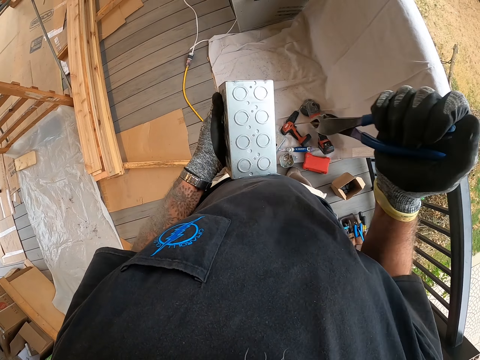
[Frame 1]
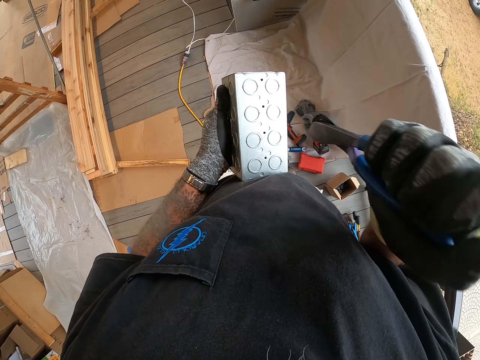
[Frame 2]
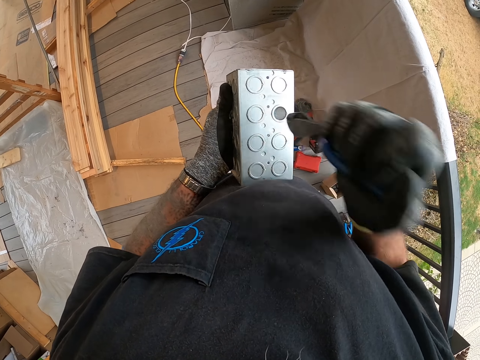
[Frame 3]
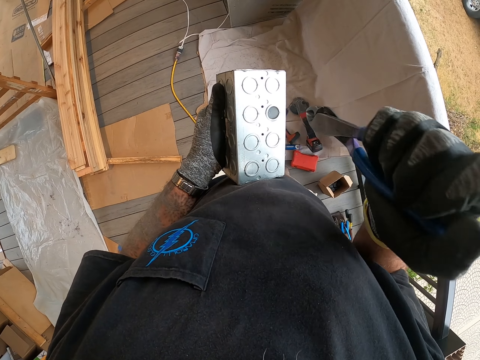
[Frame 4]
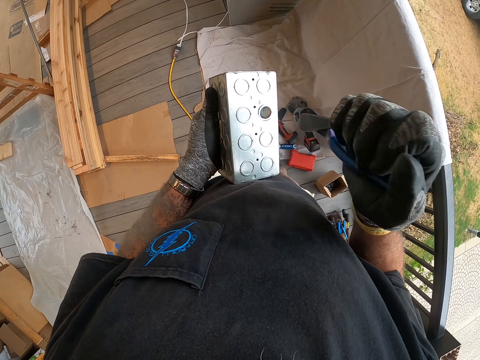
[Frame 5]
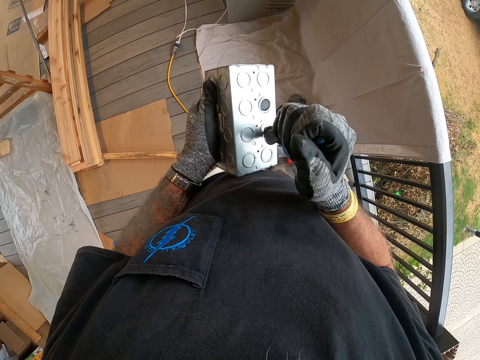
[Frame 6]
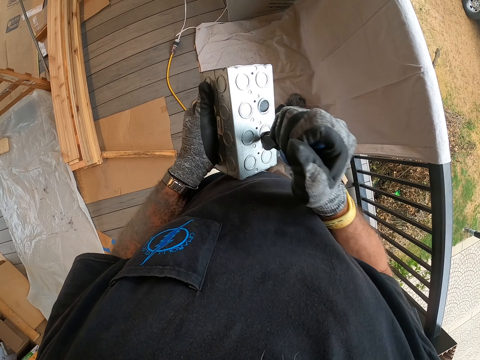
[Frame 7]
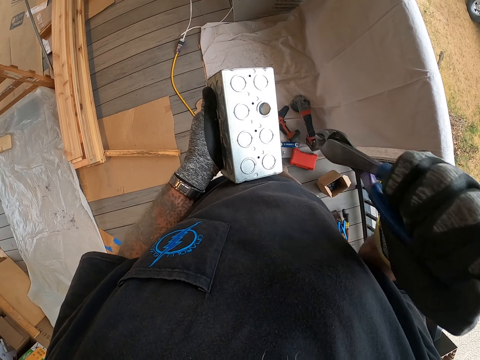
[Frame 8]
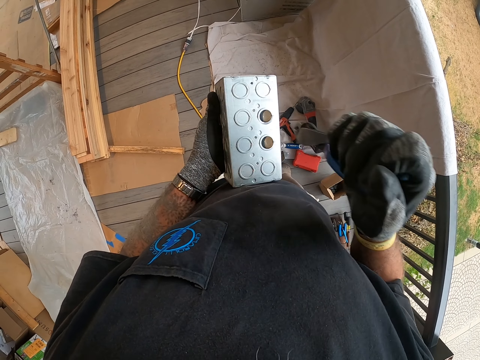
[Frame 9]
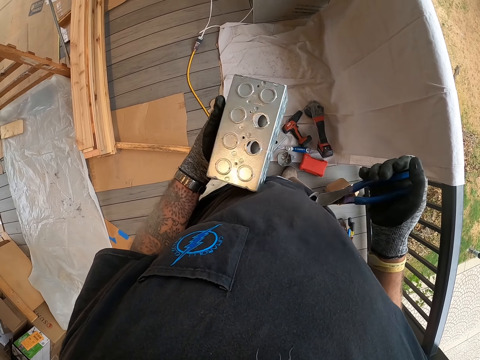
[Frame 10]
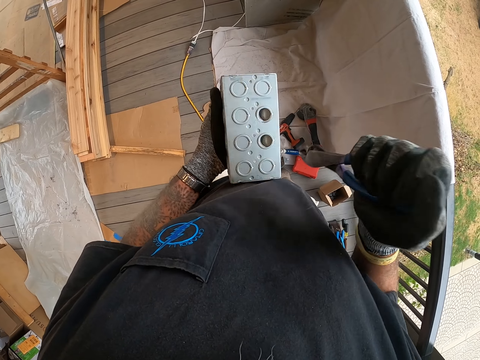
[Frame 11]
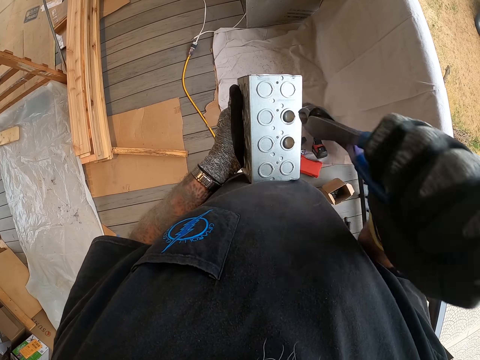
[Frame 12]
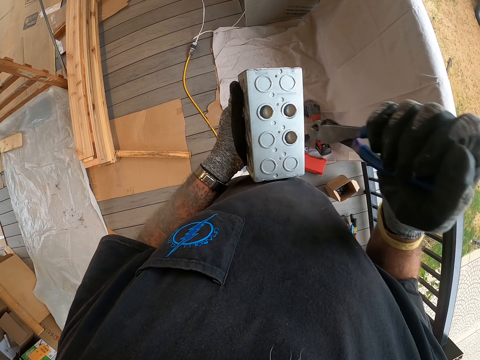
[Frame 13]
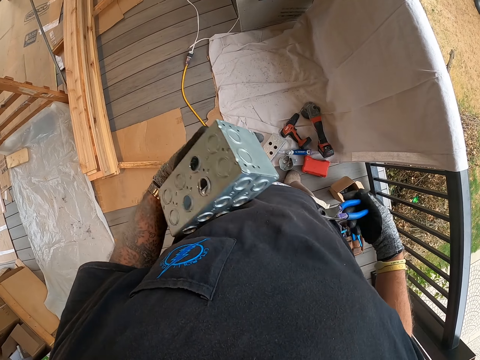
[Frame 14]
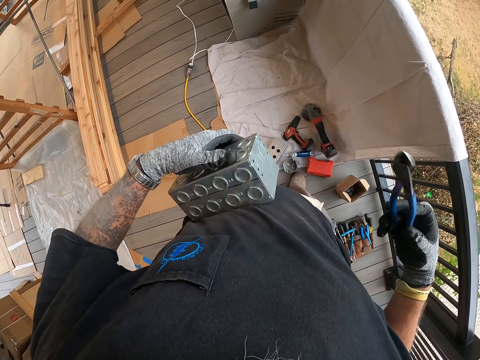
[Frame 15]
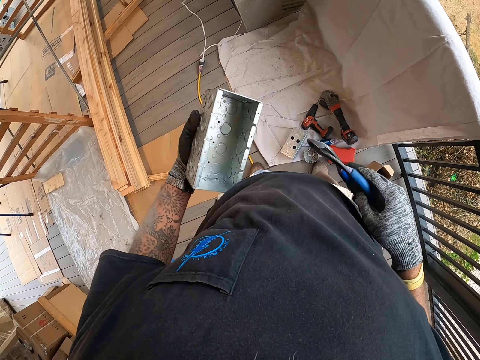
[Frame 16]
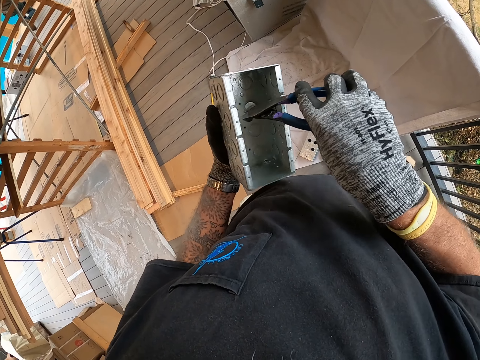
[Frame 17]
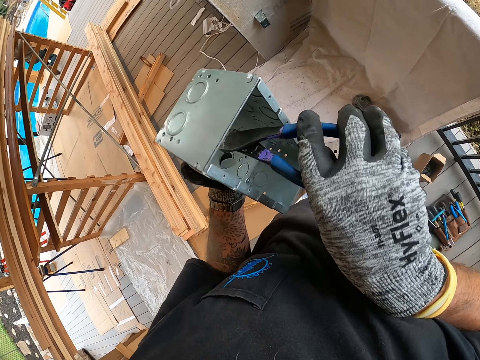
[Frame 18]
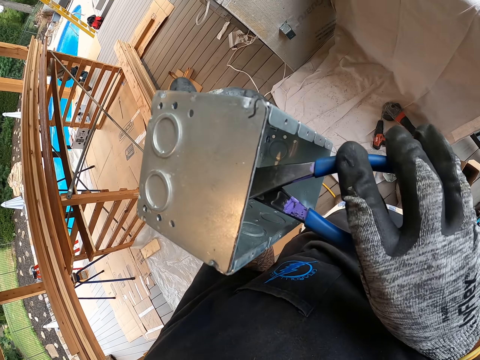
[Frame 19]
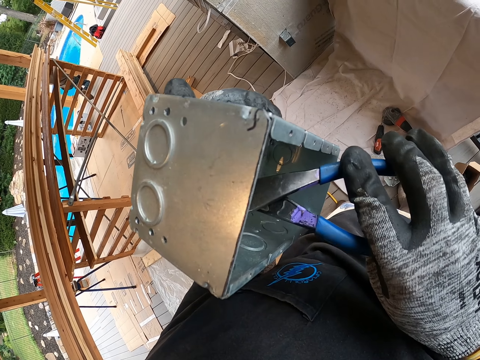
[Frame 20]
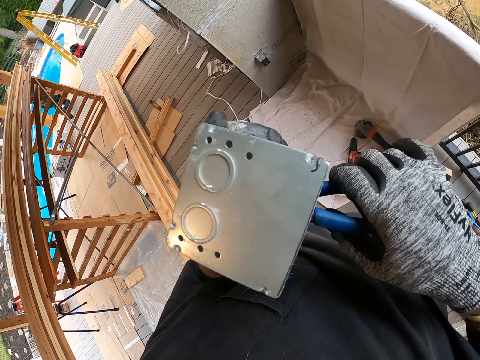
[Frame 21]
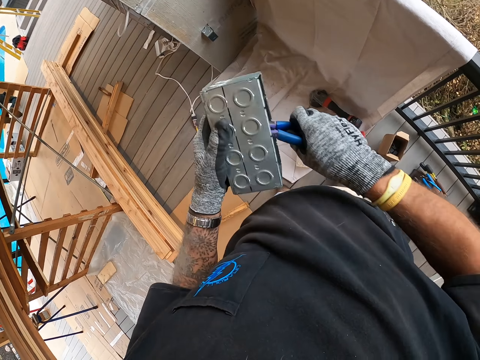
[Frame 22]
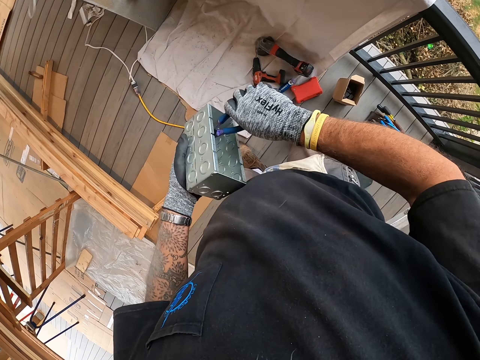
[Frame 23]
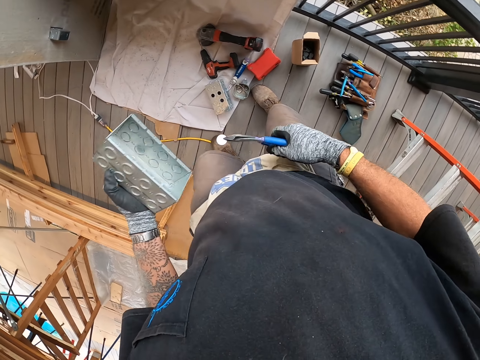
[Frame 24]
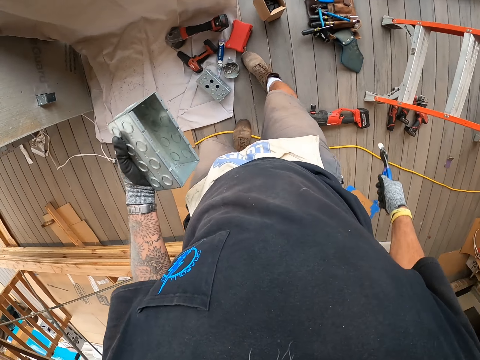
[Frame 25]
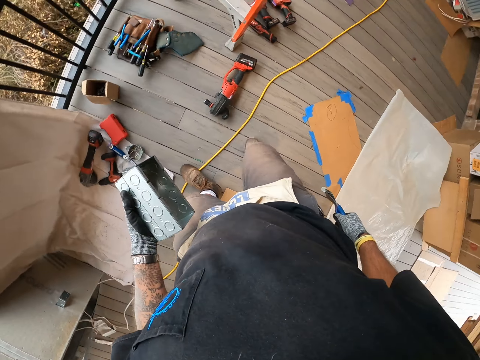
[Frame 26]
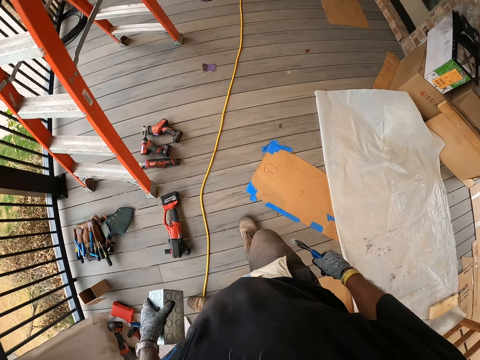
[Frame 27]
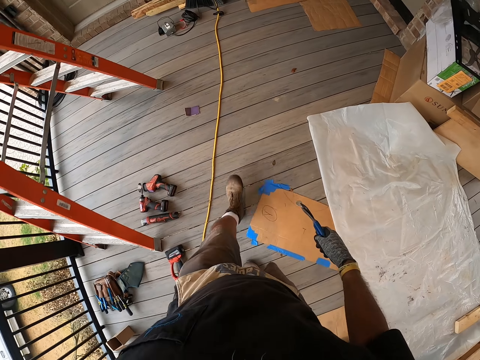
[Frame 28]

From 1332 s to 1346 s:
The camera wearer pierces the metal block. They hit the metal with pliers. They hit the metal with the pliers repeatedly. They cut the piece of steel. They pull a metal piece with the pliers. They move at the porch.

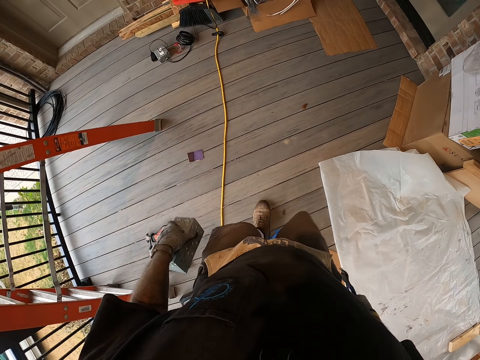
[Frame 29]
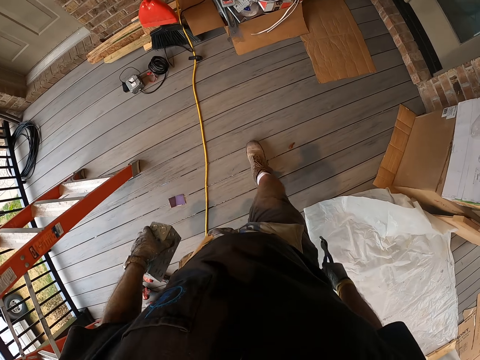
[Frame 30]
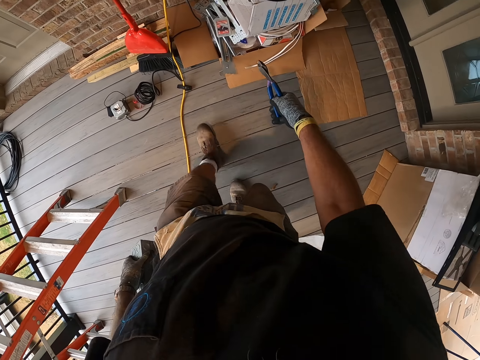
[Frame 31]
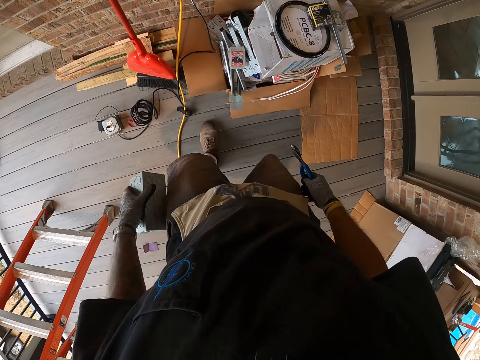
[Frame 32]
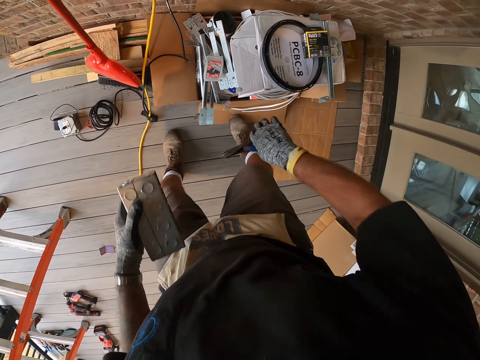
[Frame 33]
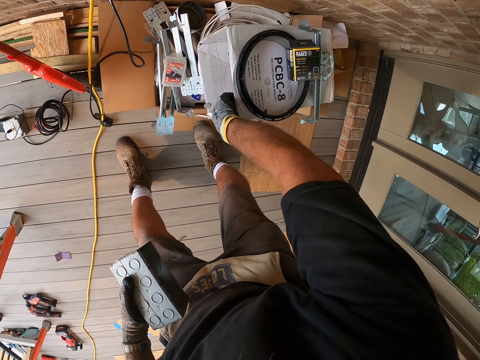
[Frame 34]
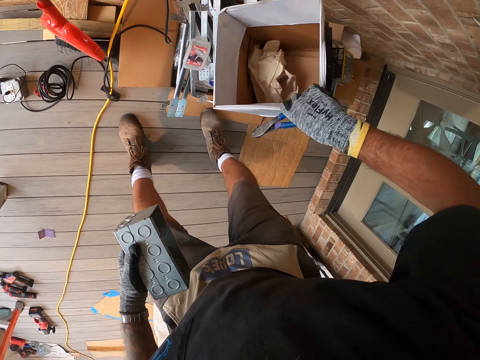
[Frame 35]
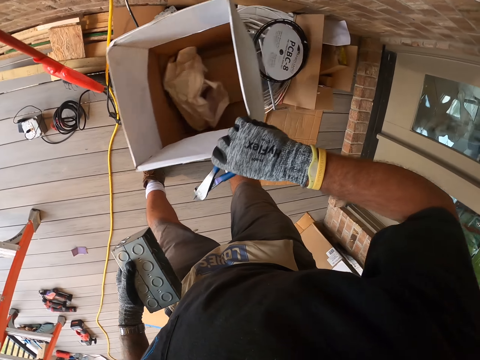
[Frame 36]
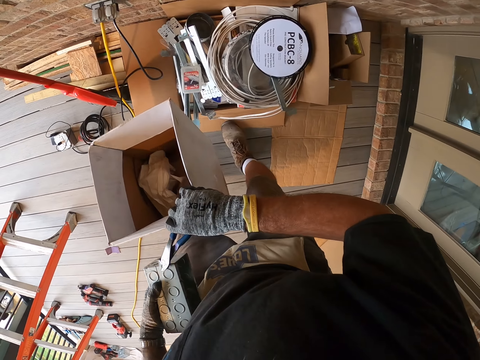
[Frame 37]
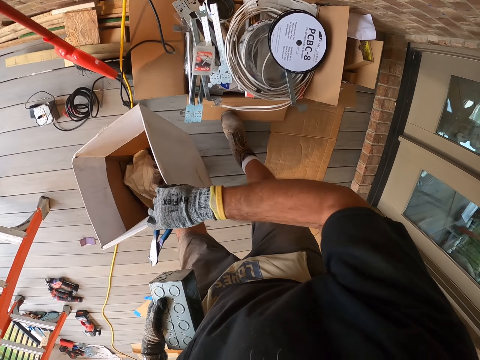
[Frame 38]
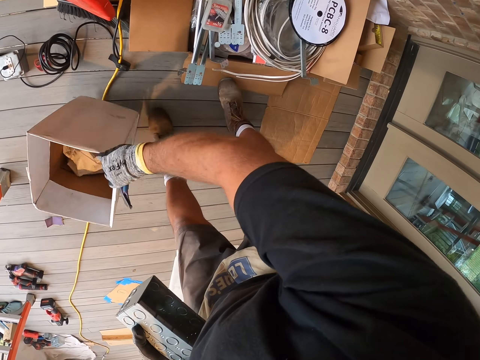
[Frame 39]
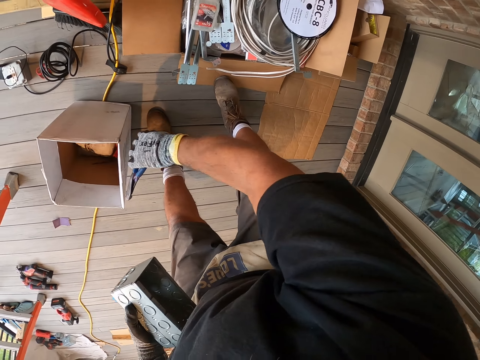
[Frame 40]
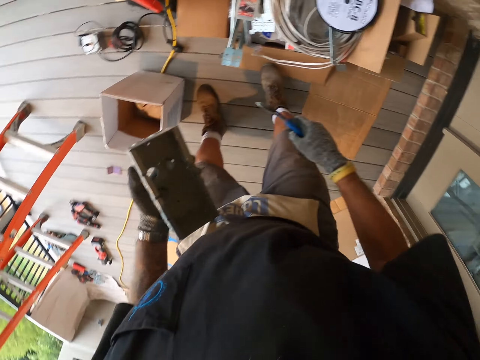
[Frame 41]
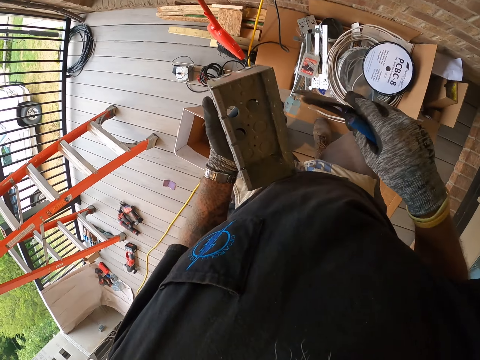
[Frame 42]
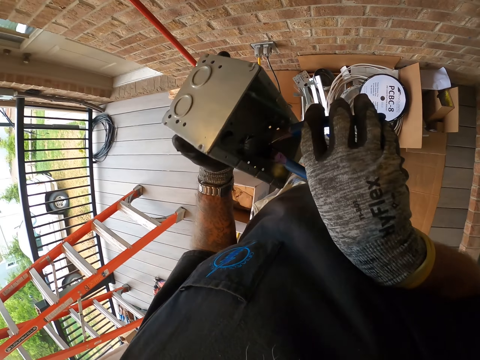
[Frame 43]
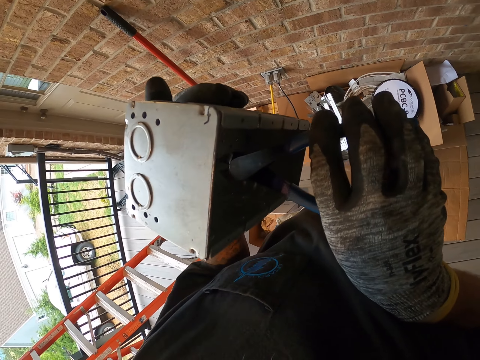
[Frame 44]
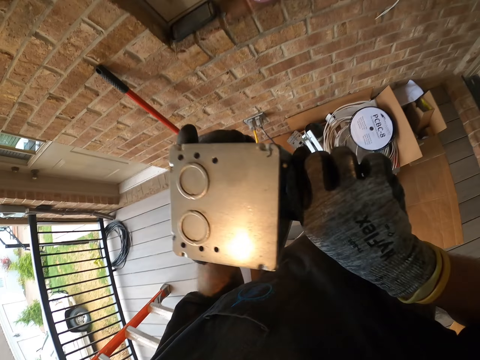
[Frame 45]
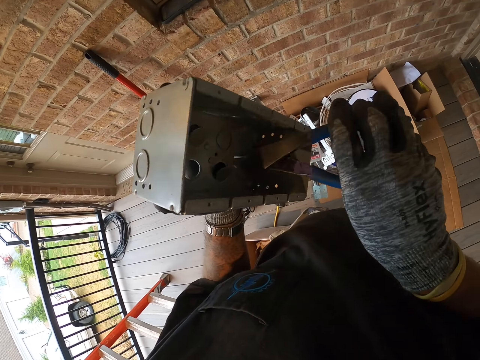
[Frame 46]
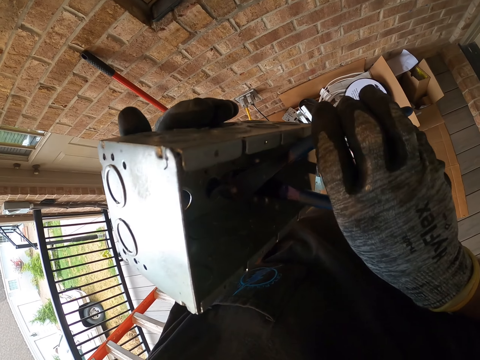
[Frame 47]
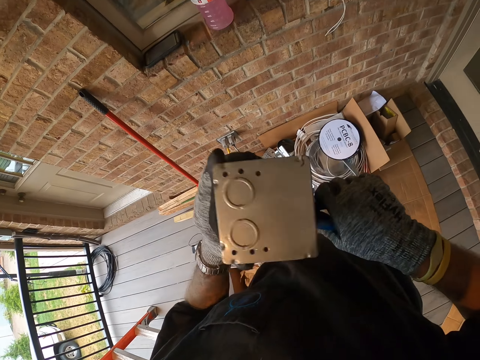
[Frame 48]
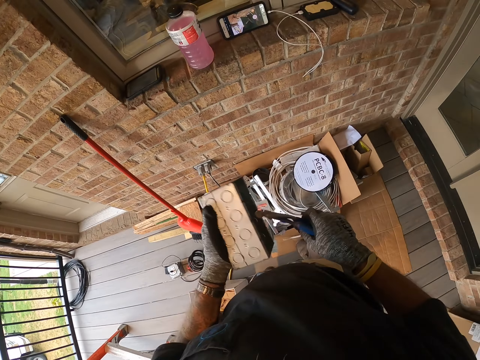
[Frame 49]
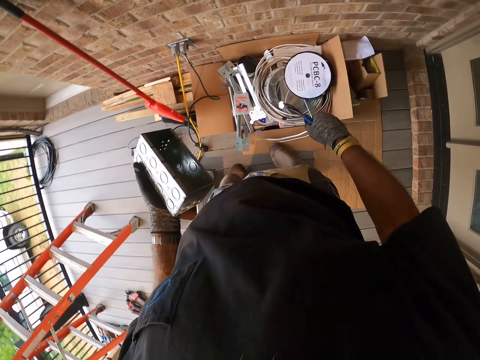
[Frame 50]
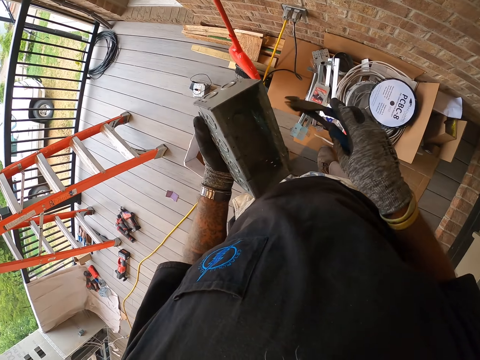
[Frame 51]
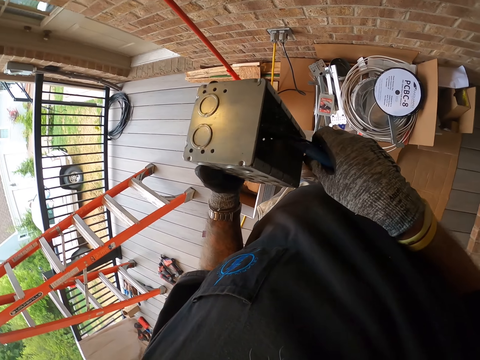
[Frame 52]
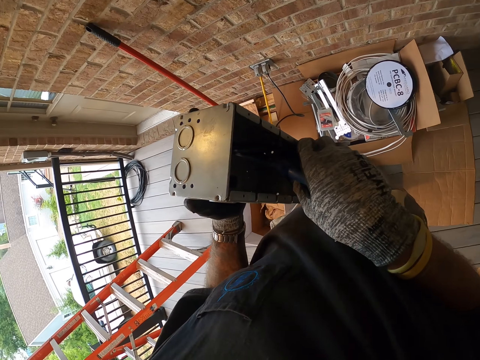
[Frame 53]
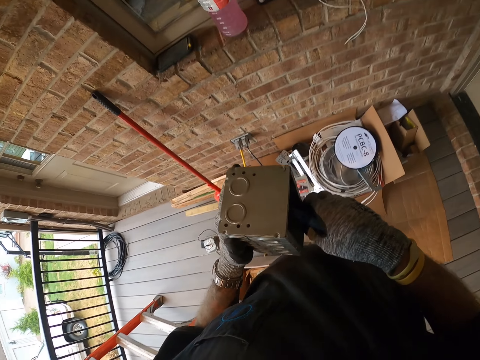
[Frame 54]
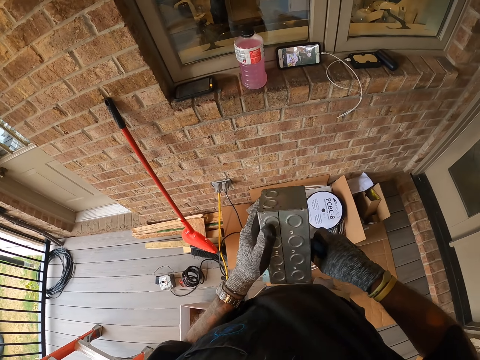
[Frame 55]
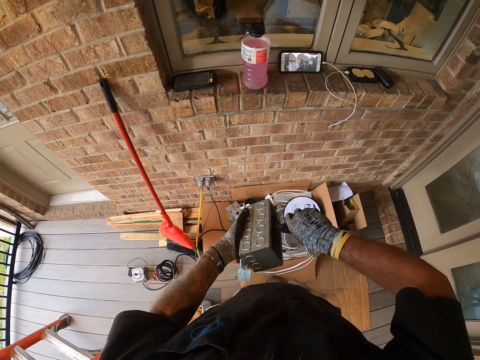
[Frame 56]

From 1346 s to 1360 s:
The camera wearer walks around the house. They throw a piece of steel. They pick up the box. They place the box on the floor. They pierce the metal block. They pull a metal piece with pliers. They throw the metal piece in the box. They pierce the metal block. They pull the metal piece with the pliers.
